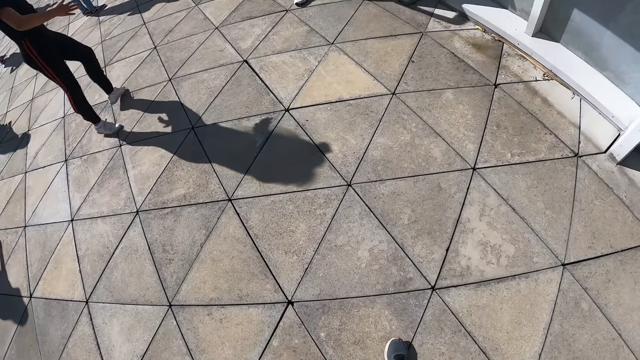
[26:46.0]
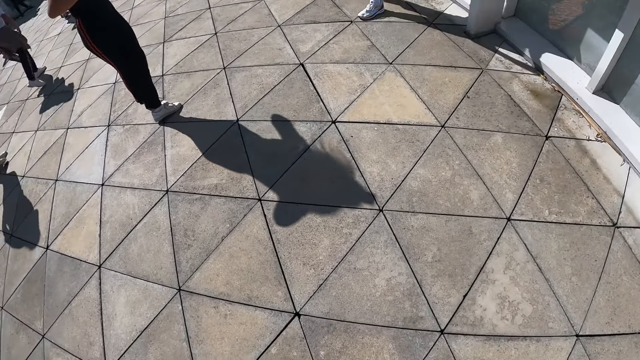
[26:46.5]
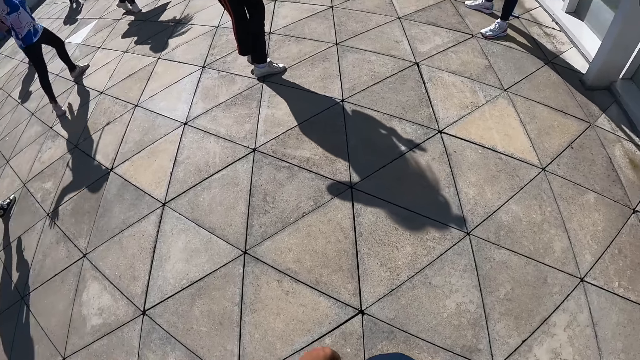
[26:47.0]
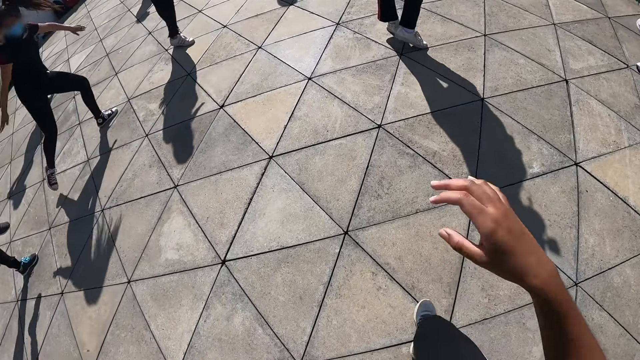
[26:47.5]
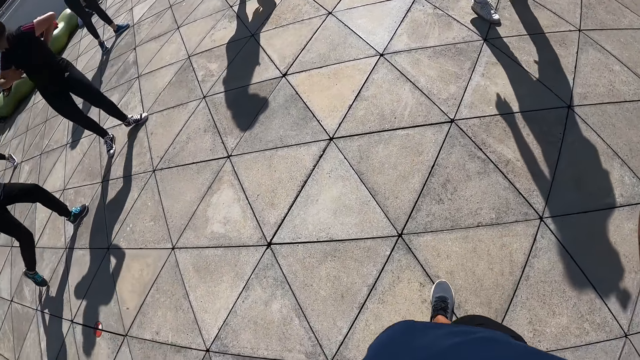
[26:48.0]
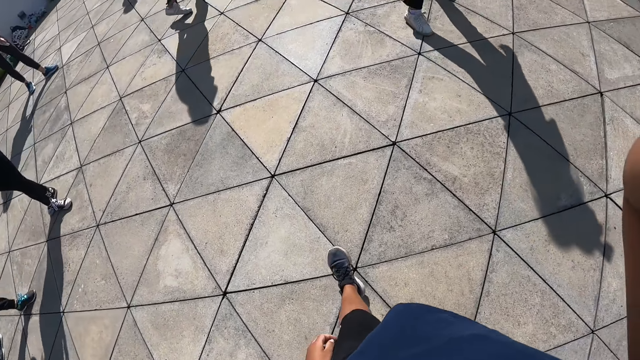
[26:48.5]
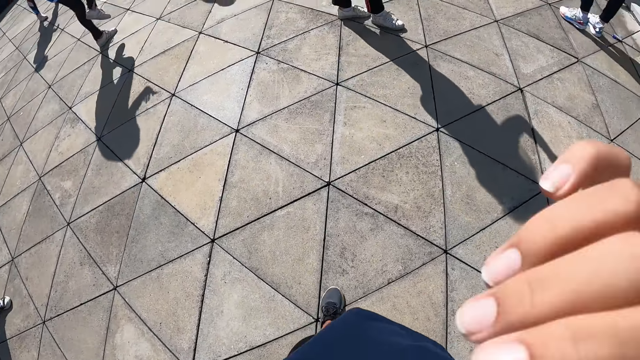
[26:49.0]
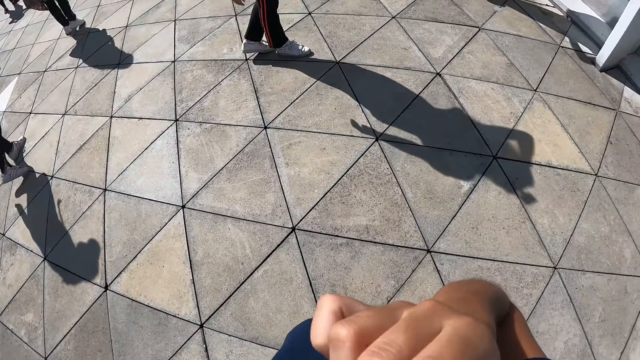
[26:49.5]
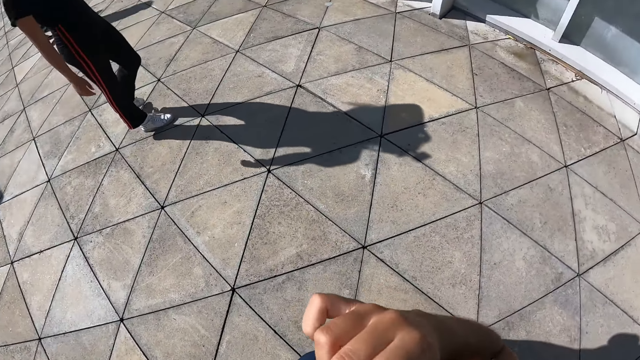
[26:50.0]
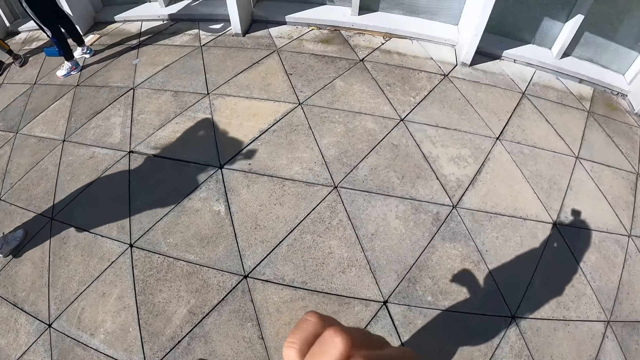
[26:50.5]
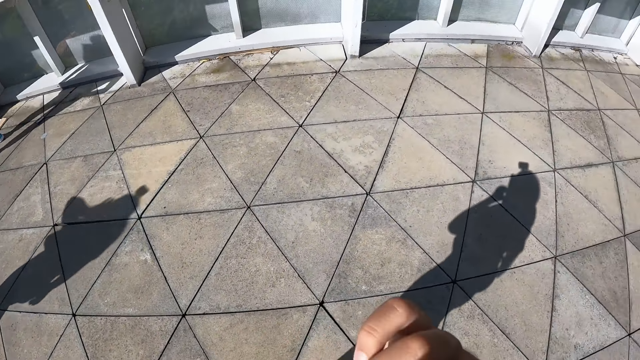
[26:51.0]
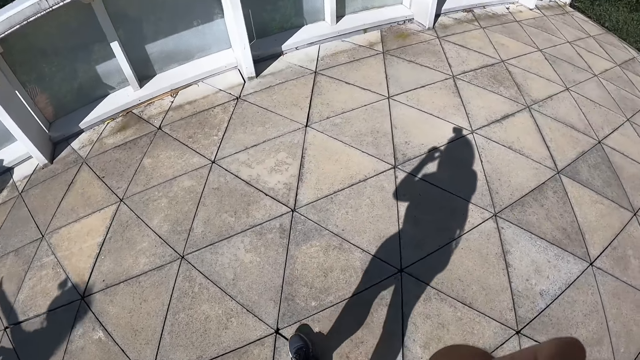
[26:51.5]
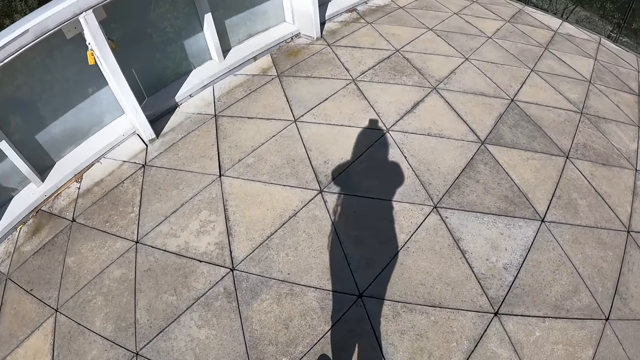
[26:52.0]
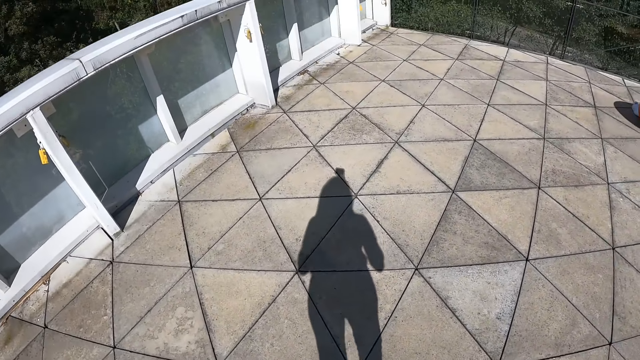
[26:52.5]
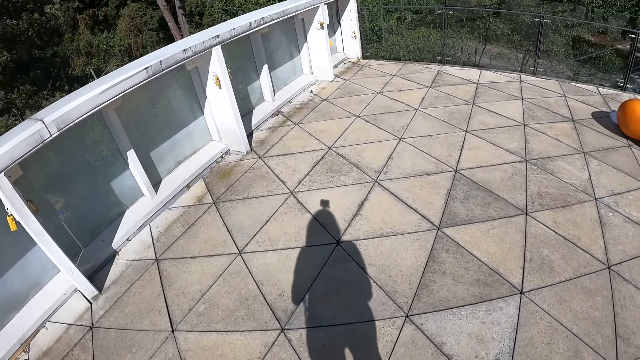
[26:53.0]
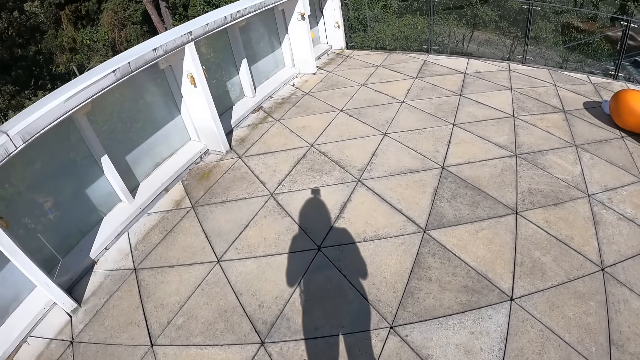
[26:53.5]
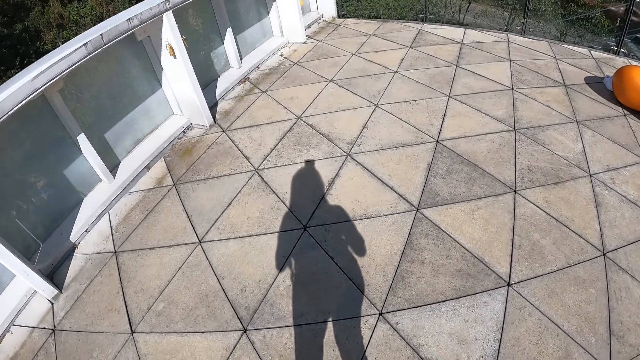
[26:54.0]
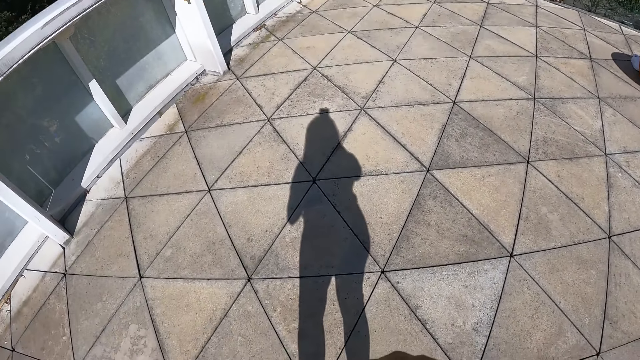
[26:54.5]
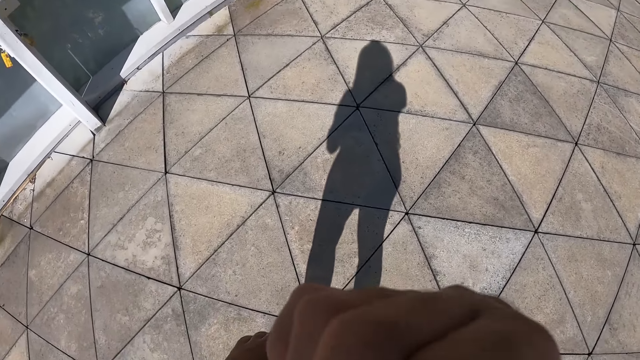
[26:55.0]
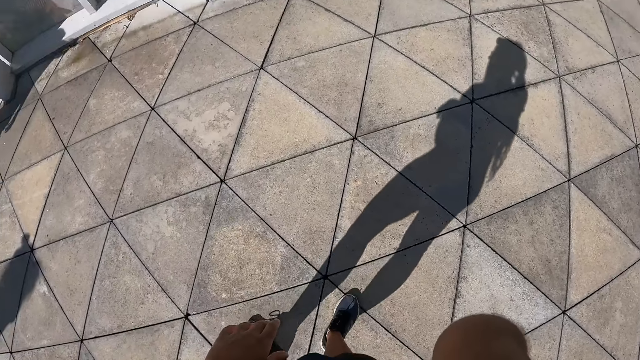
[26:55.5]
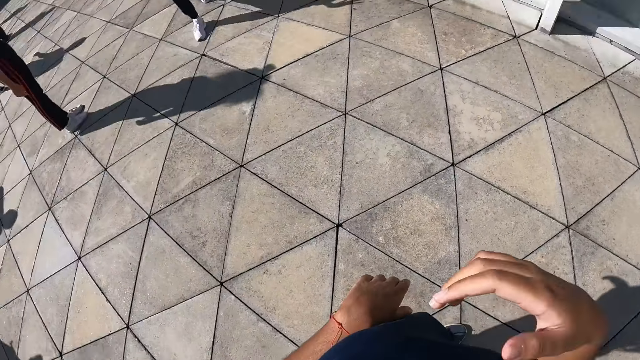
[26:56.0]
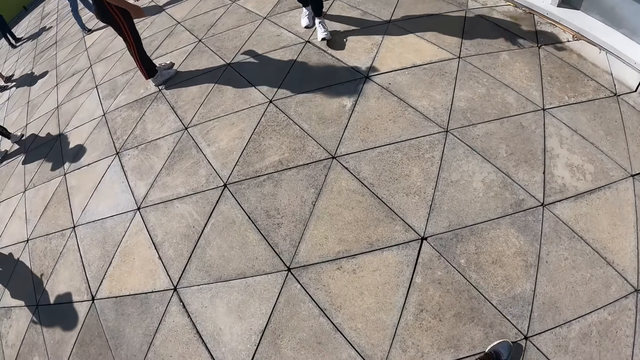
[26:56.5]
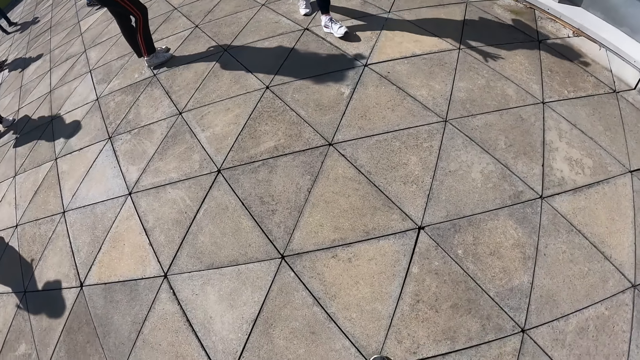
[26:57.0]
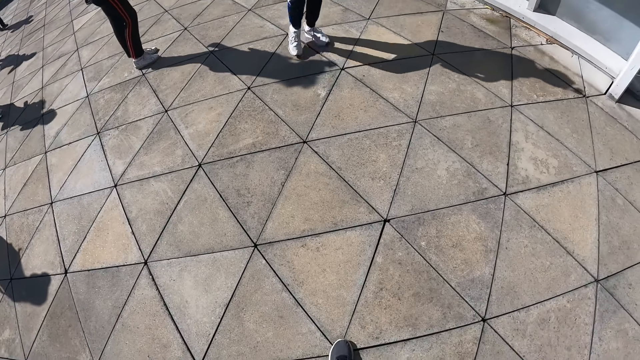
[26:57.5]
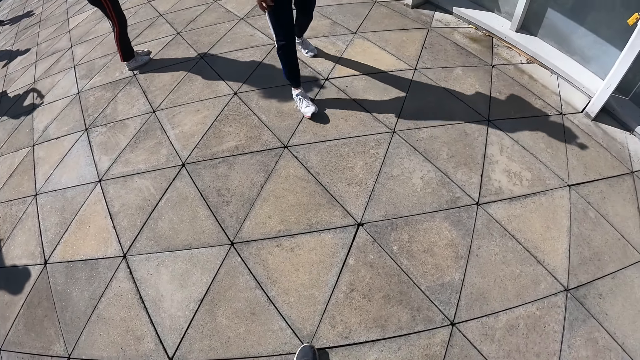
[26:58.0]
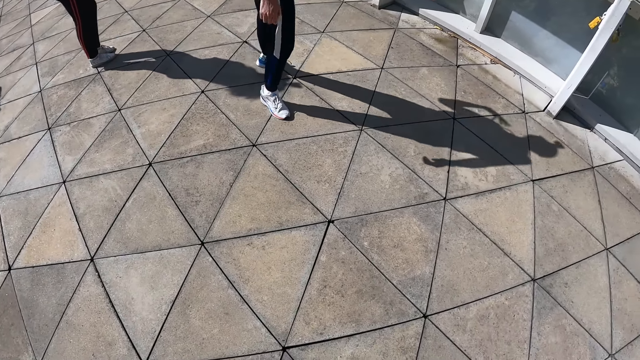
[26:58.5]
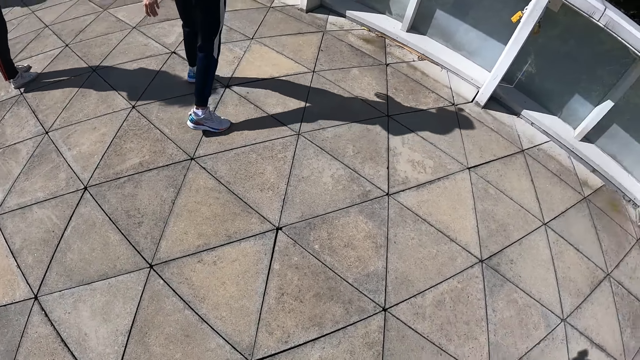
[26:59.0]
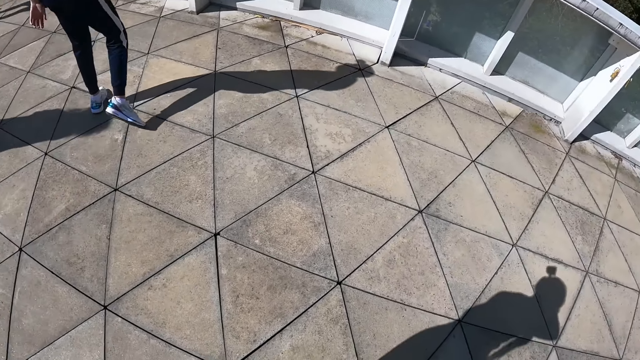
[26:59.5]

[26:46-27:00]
The camera wearer lifts their right hand up. They scratch their nose with their right hand. They scratch their nose with their right hand again.

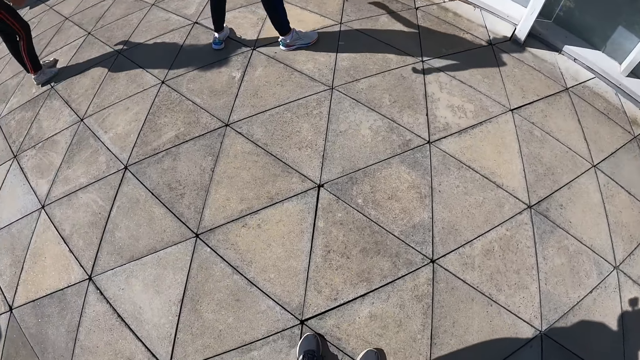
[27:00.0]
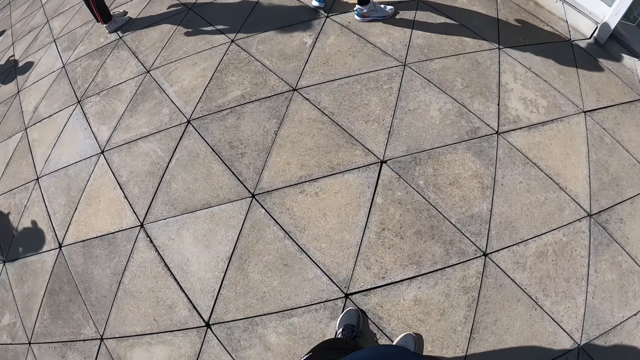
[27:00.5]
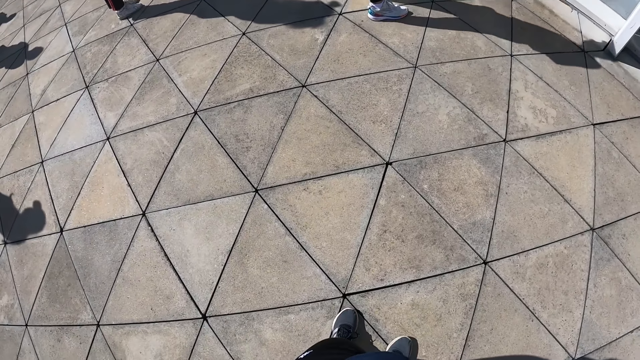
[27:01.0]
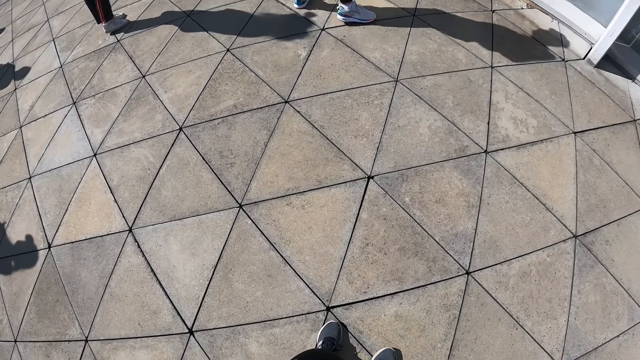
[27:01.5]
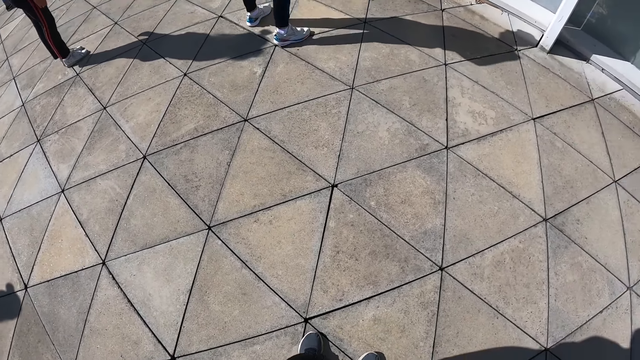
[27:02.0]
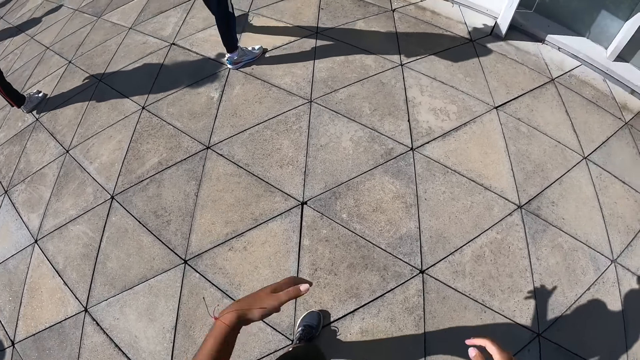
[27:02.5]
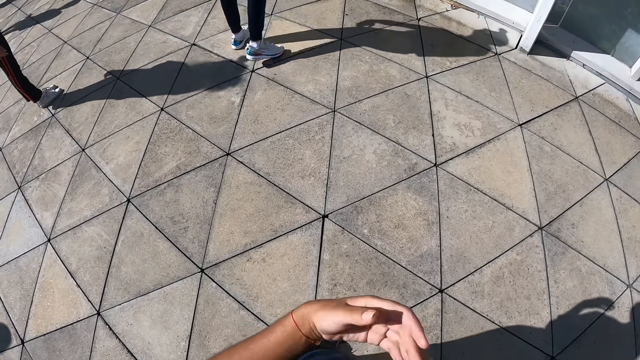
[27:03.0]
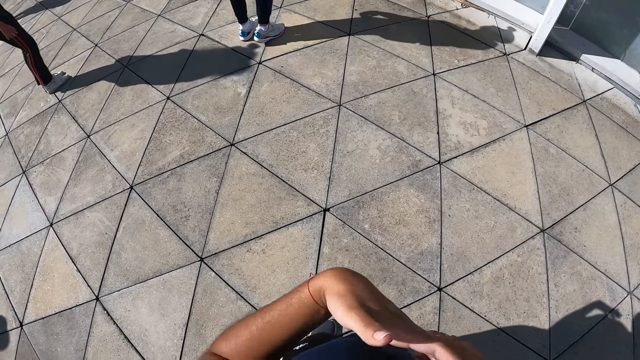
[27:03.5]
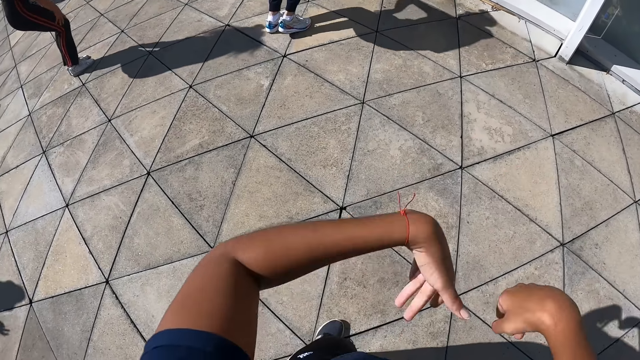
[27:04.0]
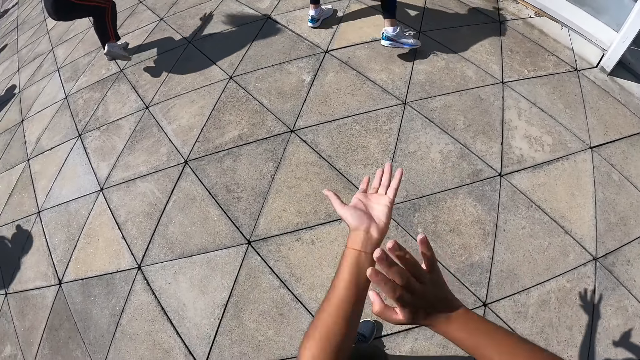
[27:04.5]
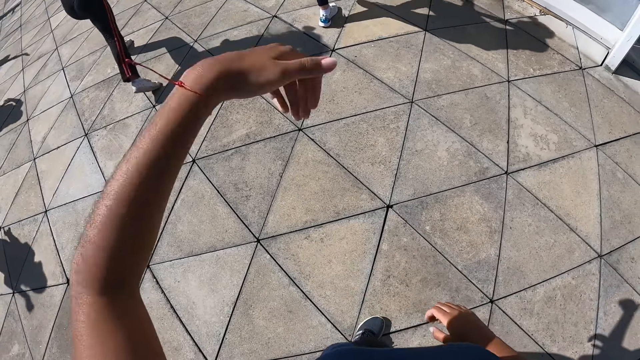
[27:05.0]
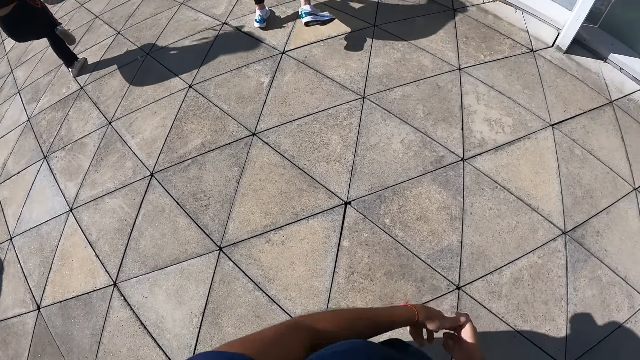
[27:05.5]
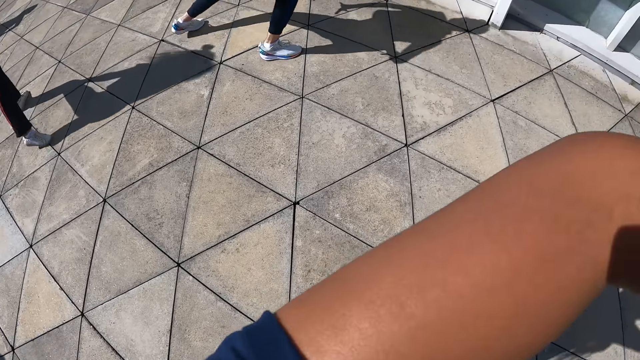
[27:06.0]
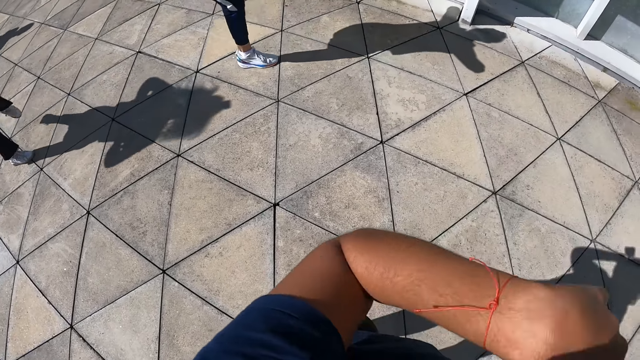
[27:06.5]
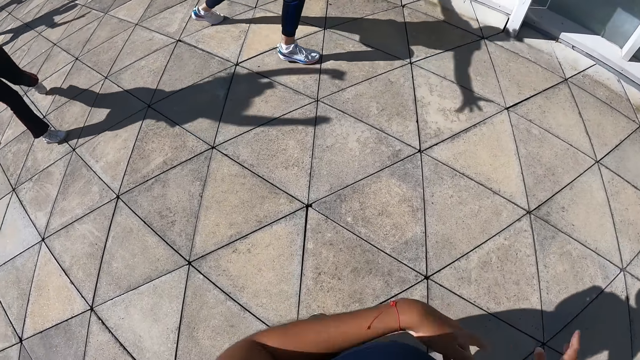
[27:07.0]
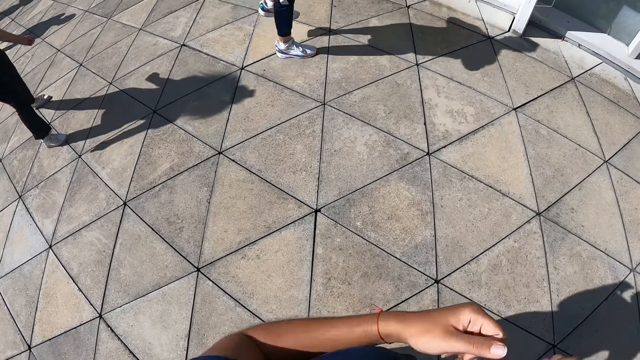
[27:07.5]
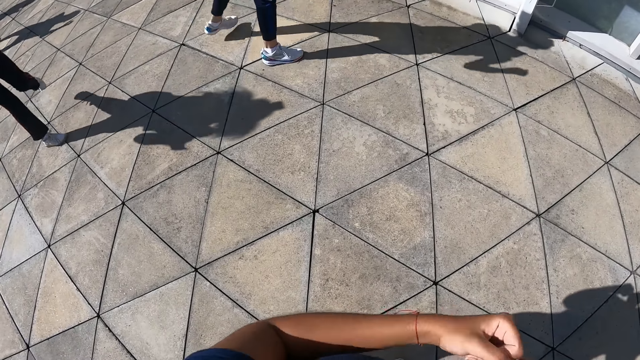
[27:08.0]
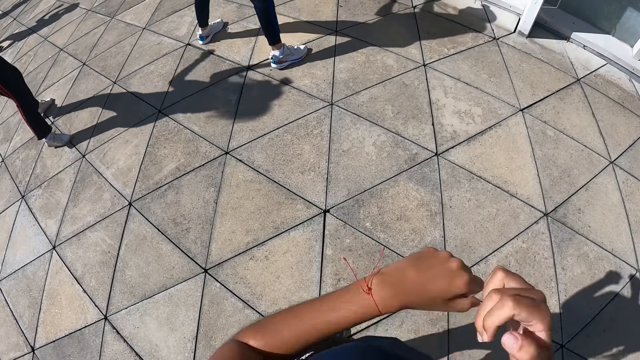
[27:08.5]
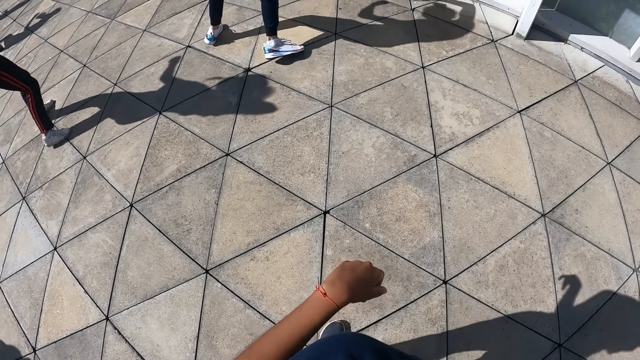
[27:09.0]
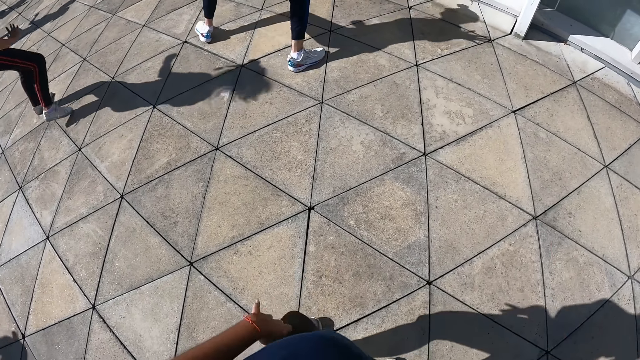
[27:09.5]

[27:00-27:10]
The camera wearer gestures.
